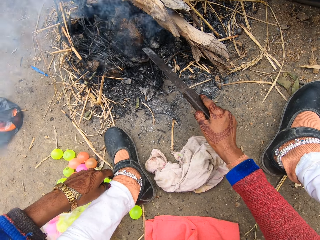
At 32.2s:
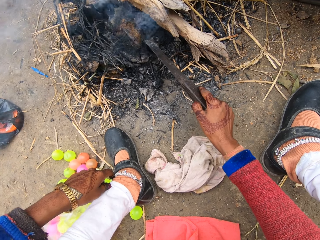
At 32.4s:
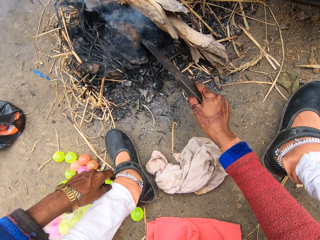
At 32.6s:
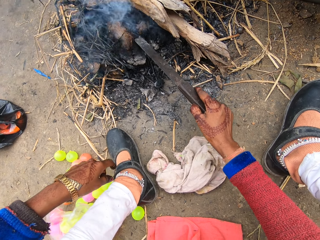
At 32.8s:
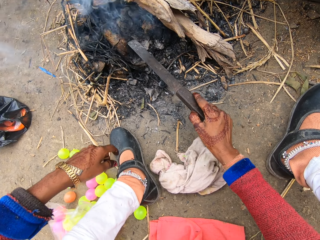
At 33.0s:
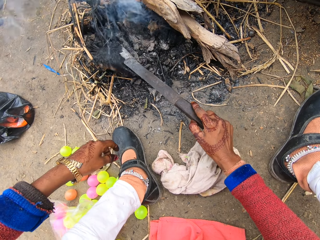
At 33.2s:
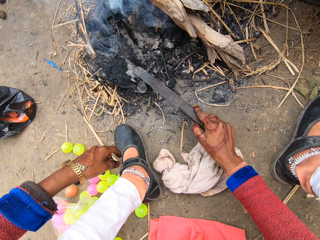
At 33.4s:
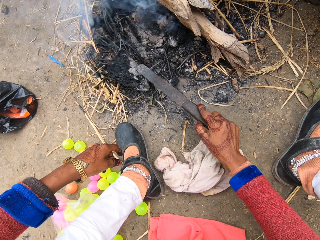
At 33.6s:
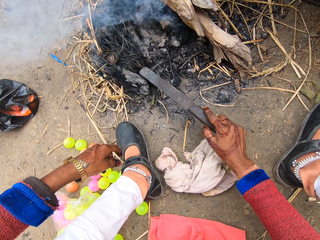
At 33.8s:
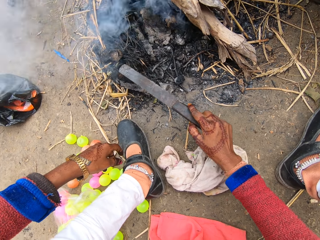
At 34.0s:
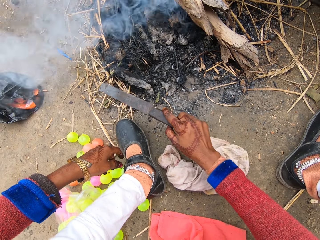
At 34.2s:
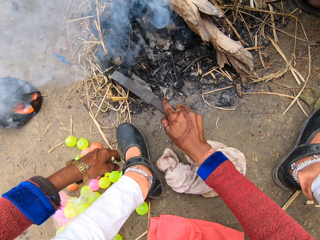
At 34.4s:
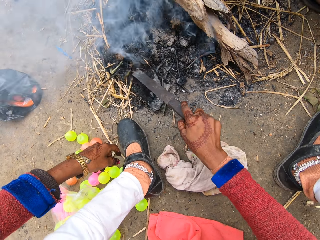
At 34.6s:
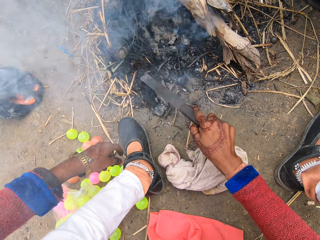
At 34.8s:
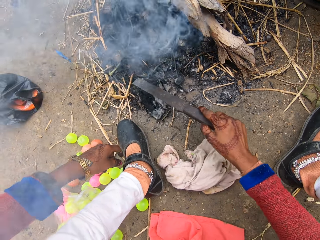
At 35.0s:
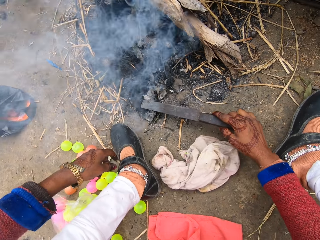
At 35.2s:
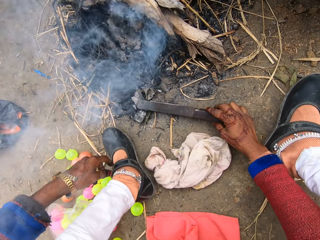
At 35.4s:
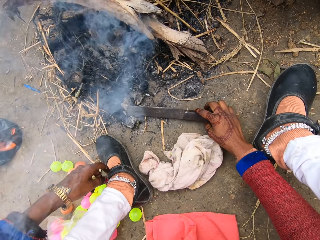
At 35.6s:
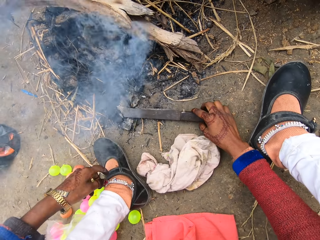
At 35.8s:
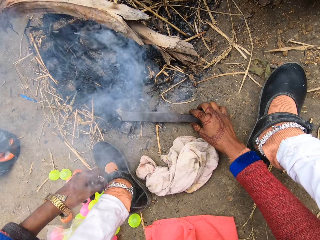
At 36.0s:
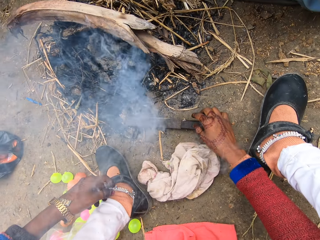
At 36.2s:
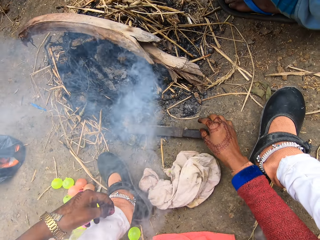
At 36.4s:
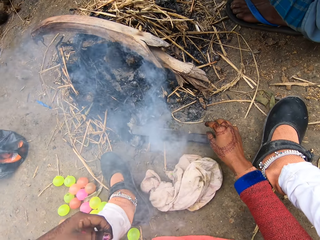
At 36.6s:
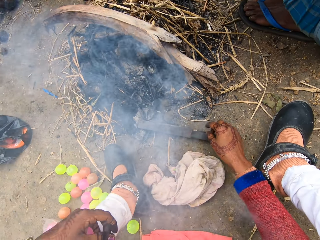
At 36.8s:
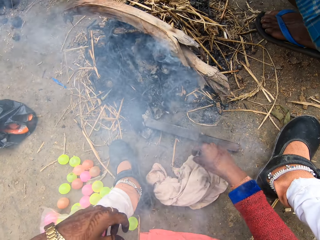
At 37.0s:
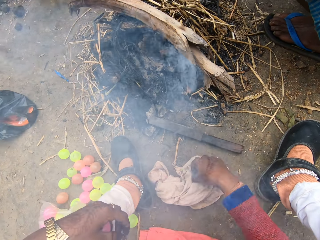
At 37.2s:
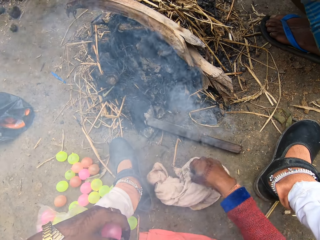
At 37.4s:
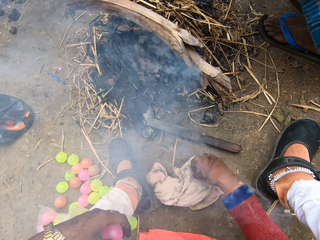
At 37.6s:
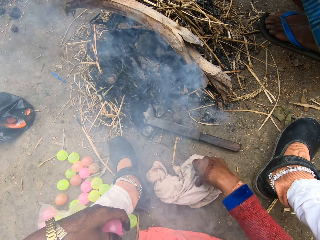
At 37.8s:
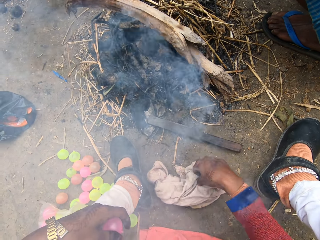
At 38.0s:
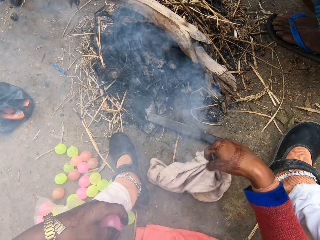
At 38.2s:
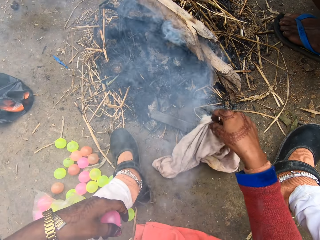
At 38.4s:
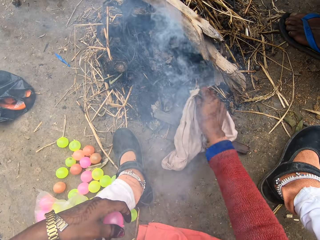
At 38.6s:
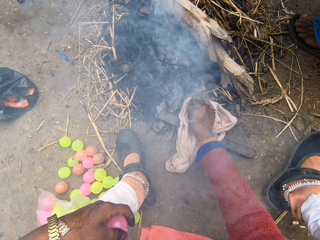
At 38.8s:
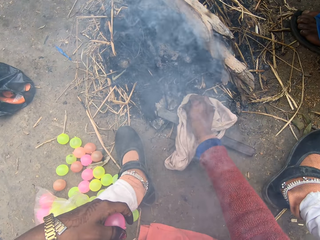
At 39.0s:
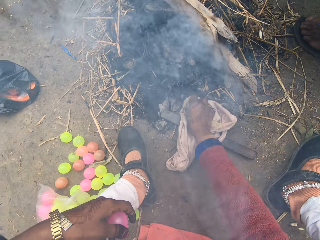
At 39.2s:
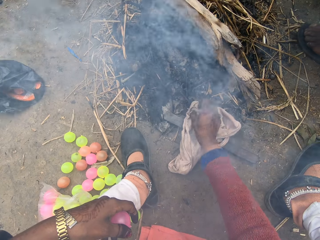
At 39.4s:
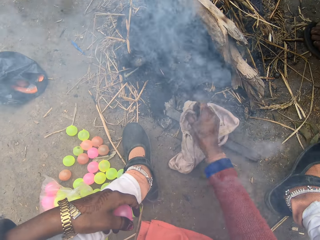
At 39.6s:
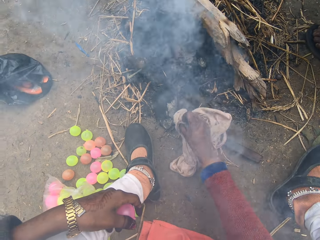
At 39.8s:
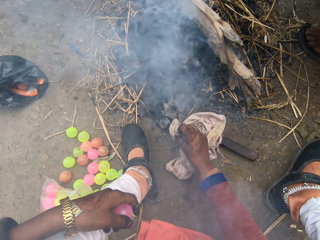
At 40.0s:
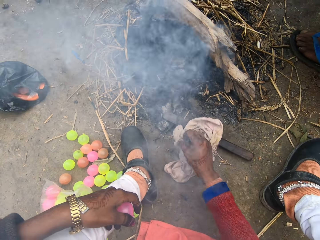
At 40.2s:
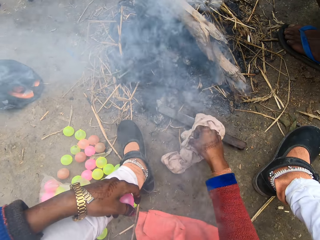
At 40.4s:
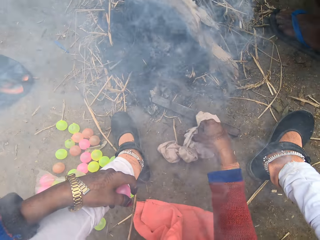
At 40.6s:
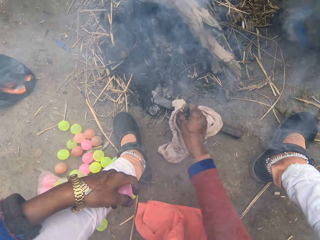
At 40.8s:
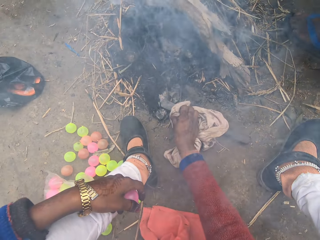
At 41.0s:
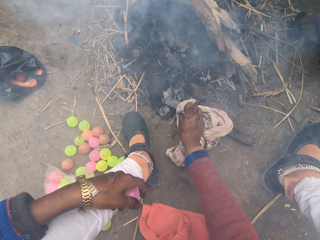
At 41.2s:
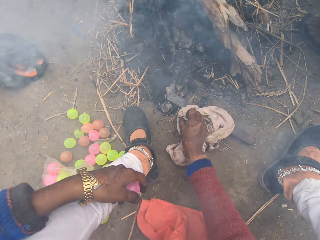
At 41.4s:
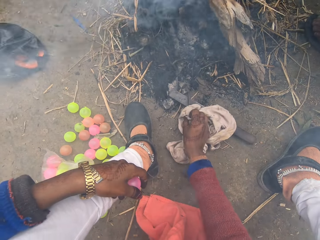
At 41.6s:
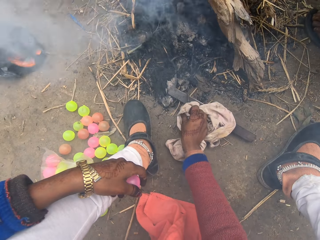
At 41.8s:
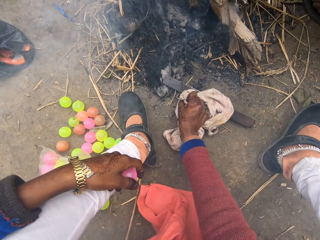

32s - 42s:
The camera wearer turns something. They drop the knife on the ground. They pick up the cloth from the ground. They take the nail. They move the nail with the cloth.

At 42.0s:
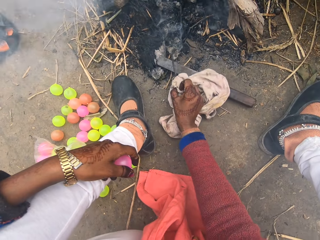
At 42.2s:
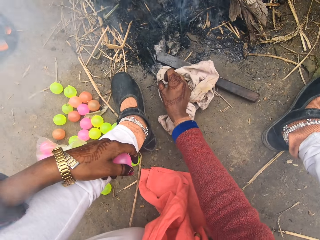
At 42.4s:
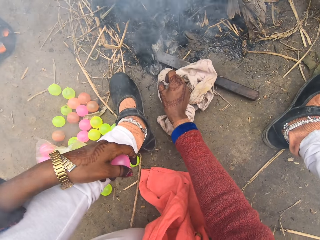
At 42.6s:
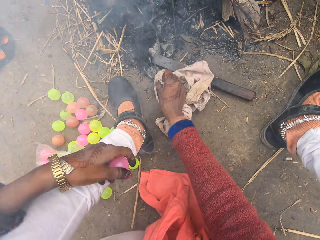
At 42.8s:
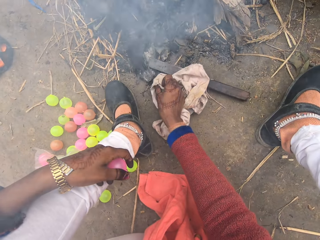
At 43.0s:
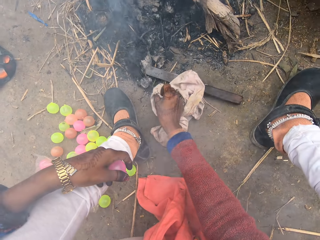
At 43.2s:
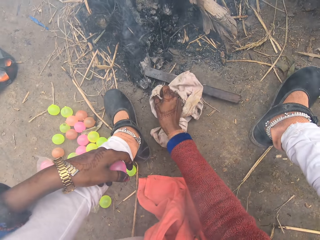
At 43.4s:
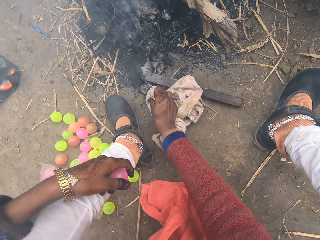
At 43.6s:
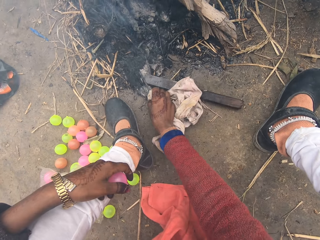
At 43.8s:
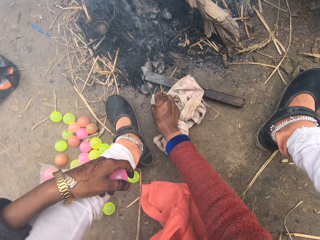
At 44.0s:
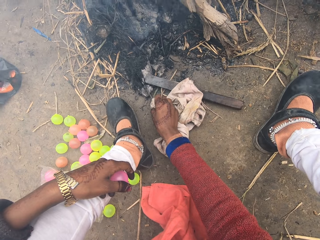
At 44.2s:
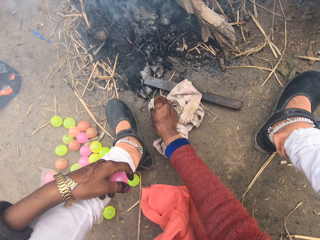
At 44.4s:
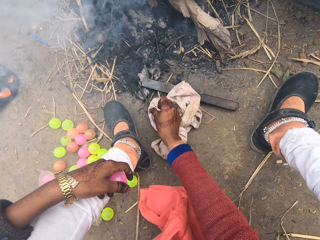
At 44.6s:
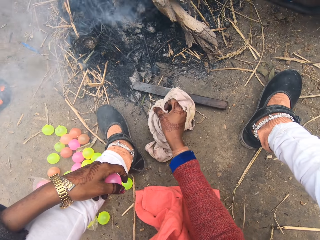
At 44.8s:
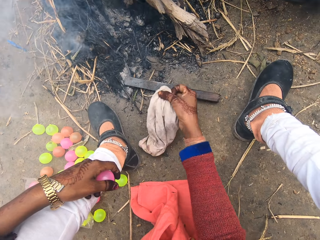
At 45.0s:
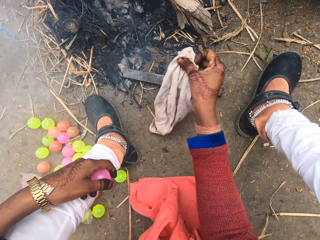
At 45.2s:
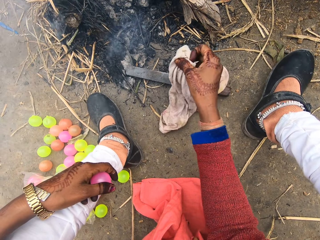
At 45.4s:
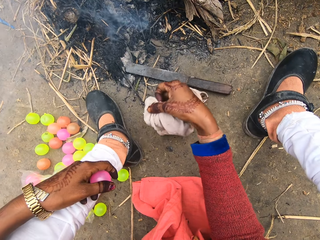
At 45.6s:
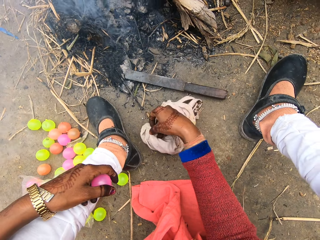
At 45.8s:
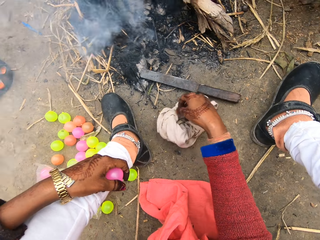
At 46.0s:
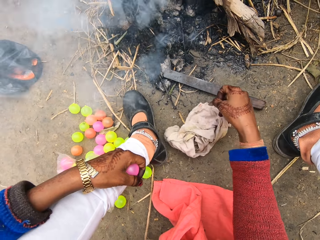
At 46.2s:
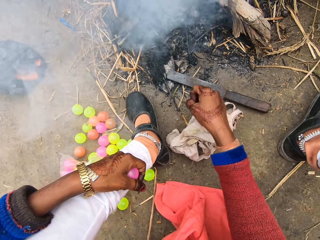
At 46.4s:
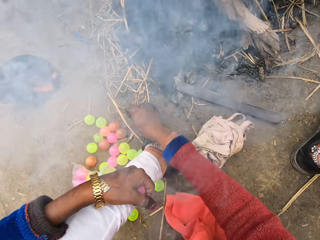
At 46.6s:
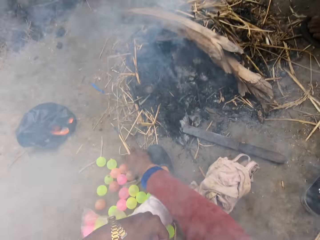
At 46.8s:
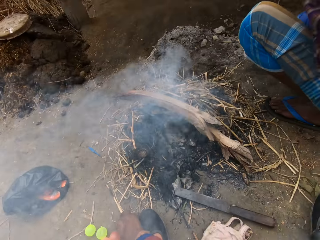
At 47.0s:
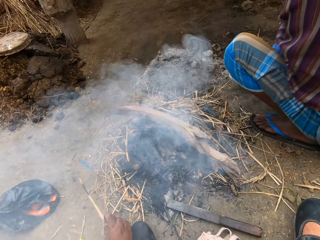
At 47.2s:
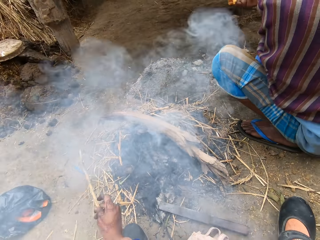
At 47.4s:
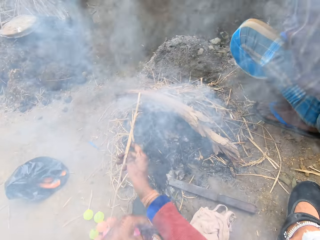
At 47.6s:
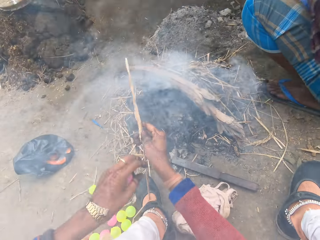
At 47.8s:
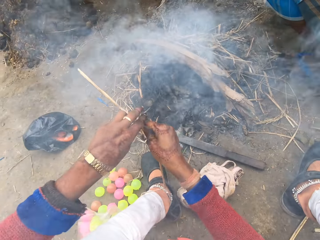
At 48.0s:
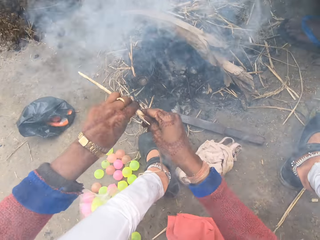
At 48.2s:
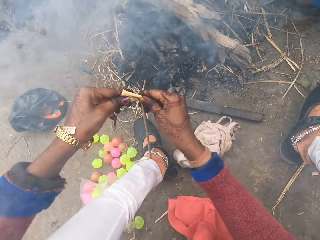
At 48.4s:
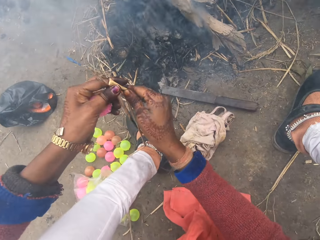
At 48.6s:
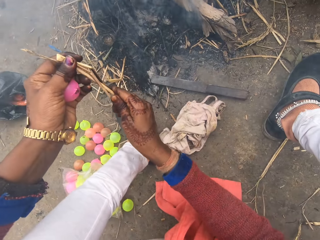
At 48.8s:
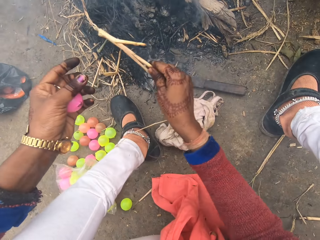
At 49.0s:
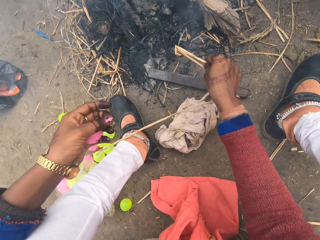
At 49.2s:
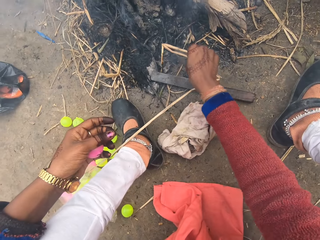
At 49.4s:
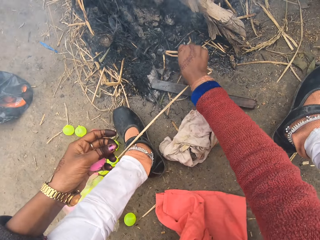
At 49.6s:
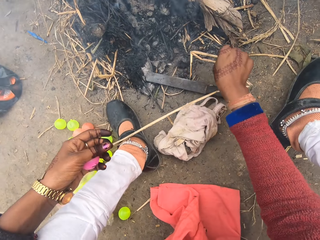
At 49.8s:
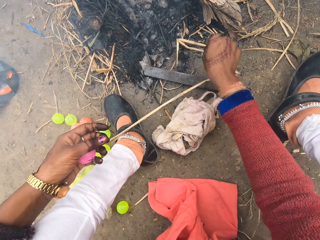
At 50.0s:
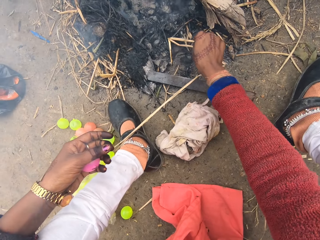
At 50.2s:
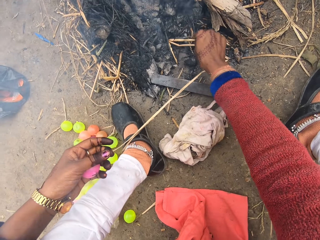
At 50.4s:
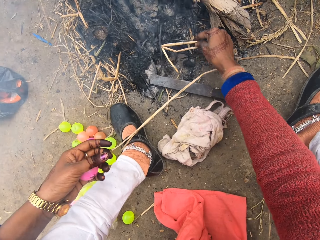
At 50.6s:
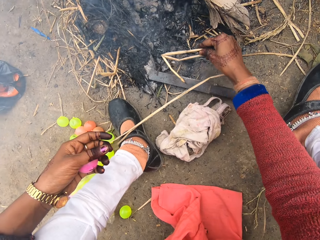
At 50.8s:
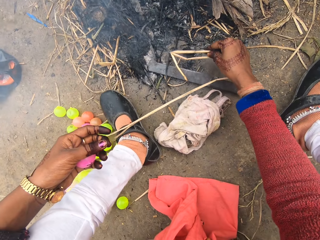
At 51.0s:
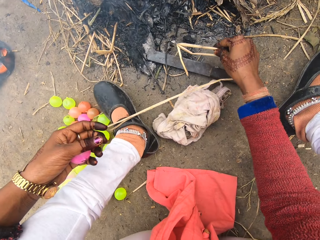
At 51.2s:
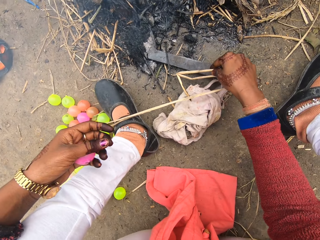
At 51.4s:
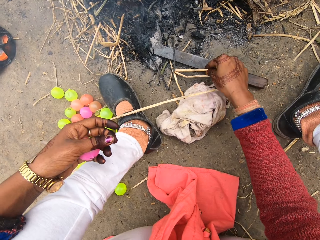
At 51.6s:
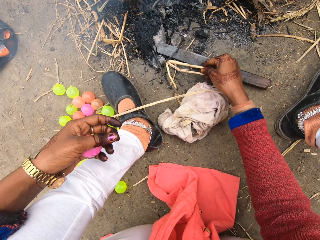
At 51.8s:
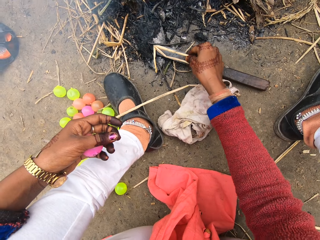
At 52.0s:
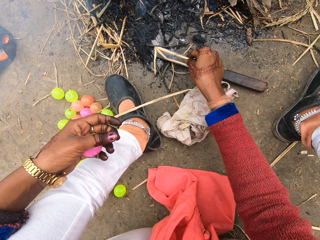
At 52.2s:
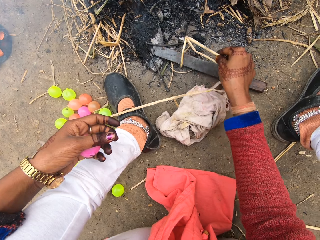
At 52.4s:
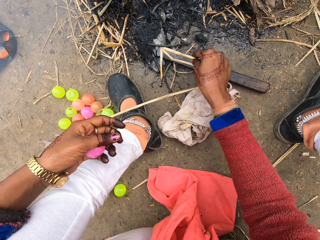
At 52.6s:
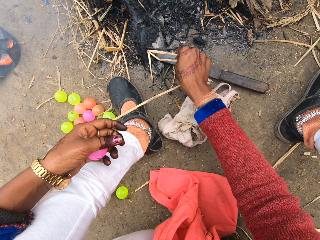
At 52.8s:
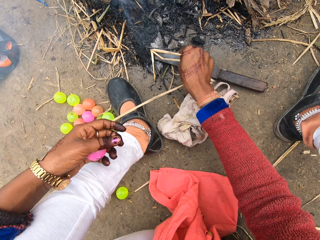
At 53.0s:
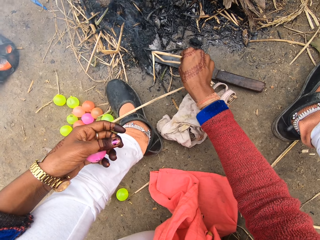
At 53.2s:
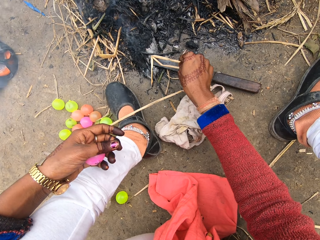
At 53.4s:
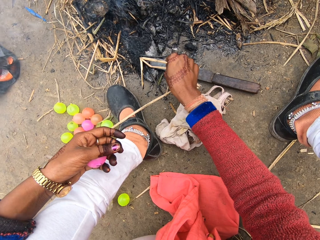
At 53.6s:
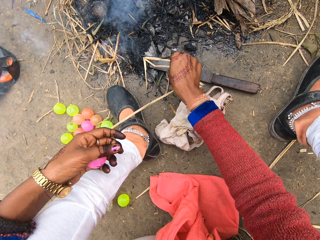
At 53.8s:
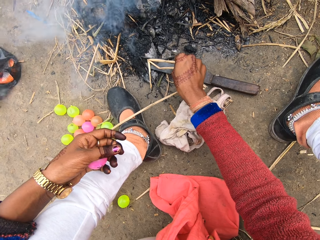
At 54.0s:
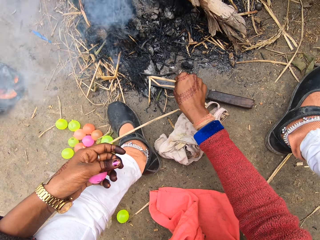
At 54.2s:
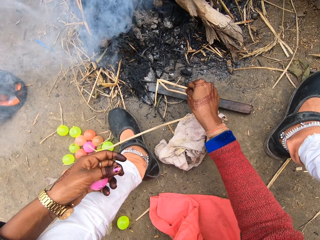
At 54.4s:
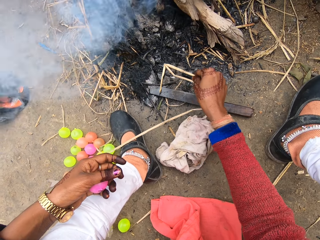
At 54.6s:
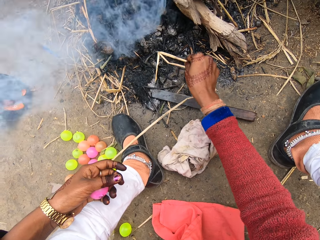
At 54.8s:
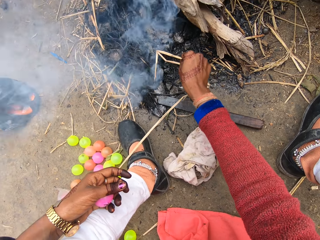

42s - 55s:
The camera wearer puts down the nail. They drop the cloth on the ground. They pick up grass from the ground. They bend the grass. They move the coal with the grass. They remove the nail from the coal with the grass.
